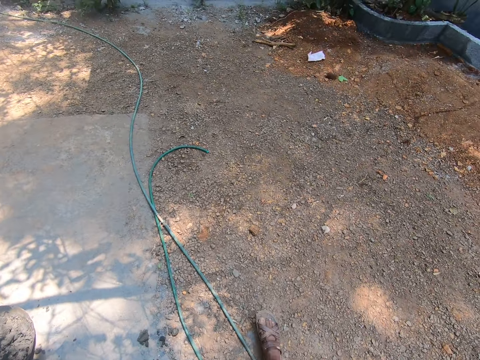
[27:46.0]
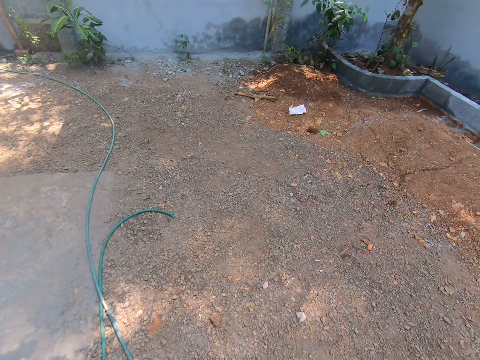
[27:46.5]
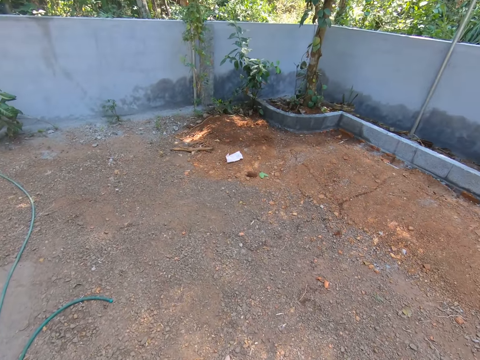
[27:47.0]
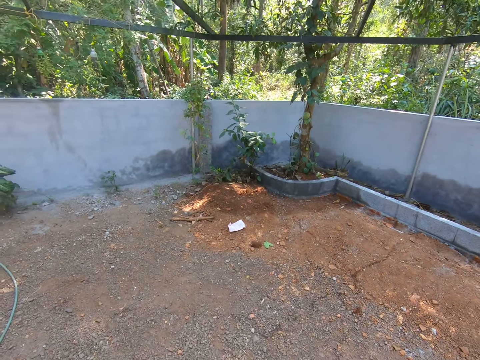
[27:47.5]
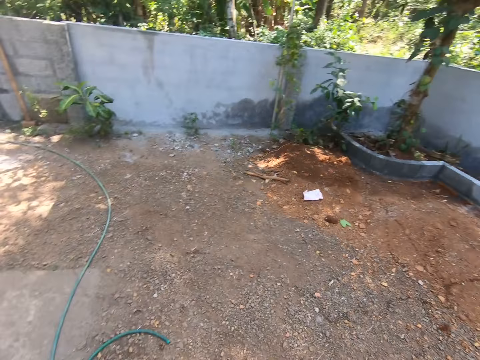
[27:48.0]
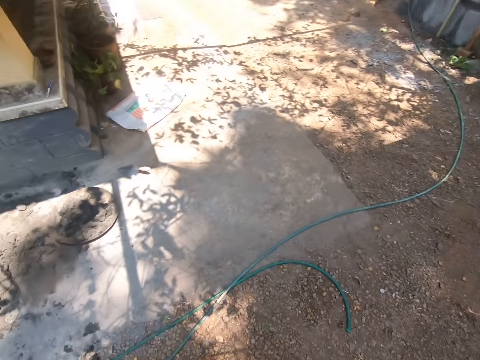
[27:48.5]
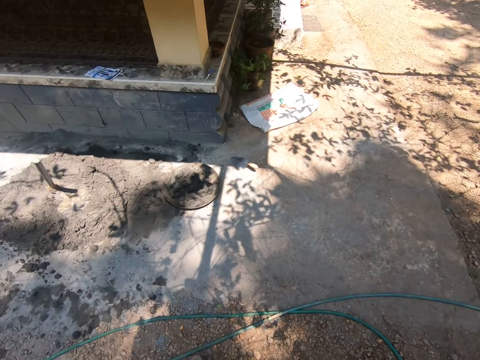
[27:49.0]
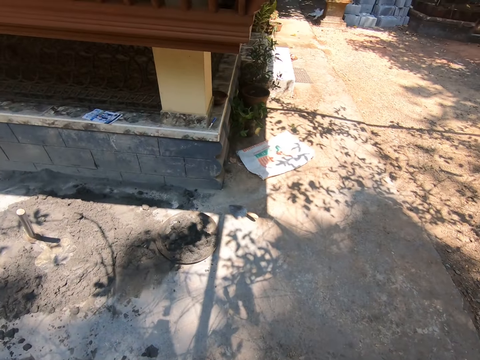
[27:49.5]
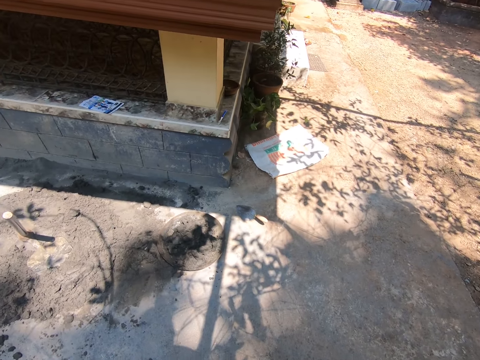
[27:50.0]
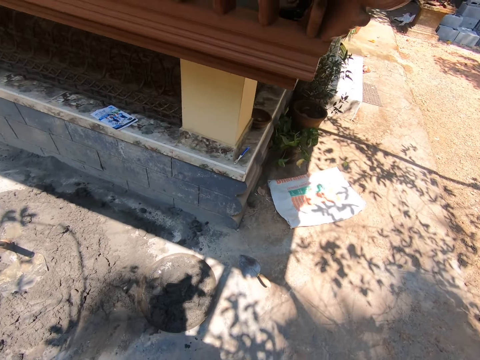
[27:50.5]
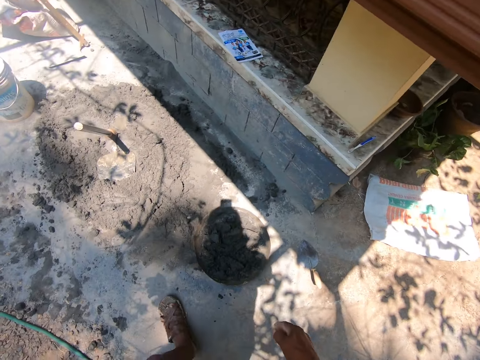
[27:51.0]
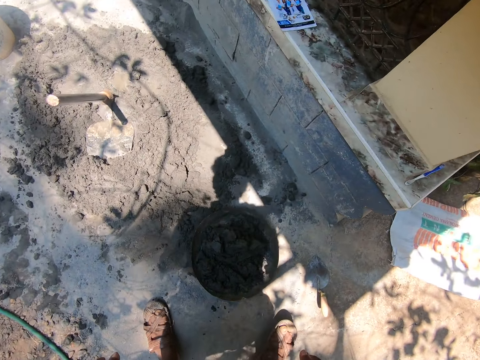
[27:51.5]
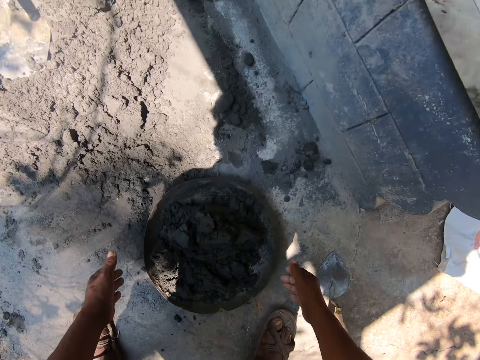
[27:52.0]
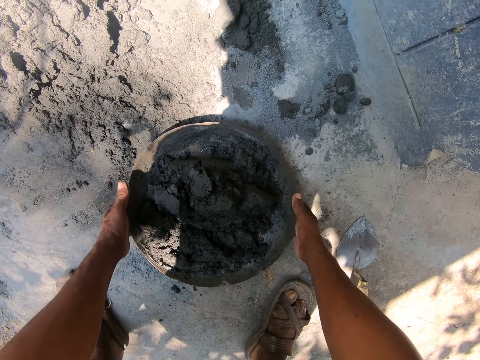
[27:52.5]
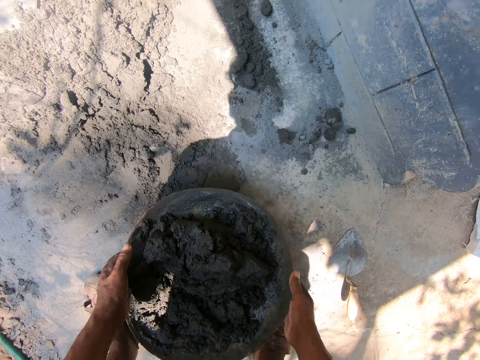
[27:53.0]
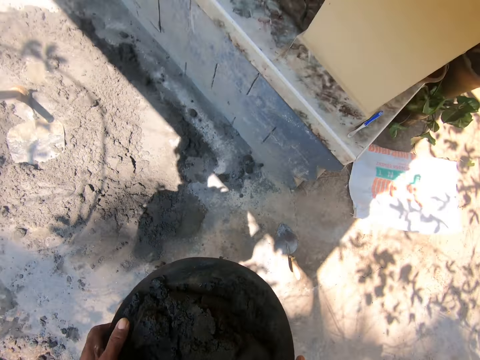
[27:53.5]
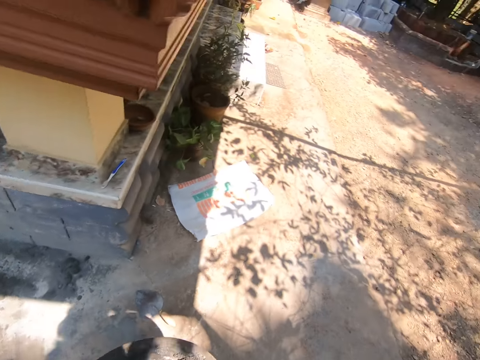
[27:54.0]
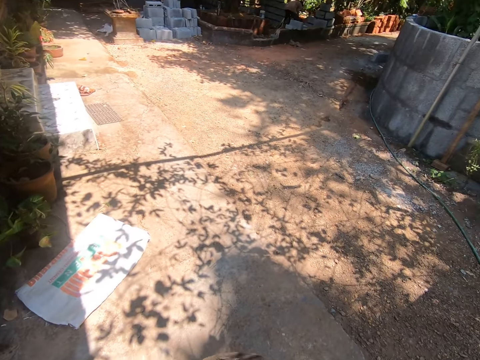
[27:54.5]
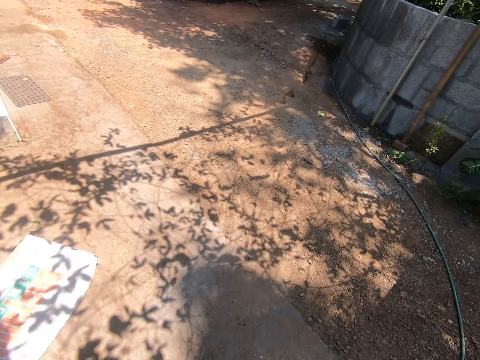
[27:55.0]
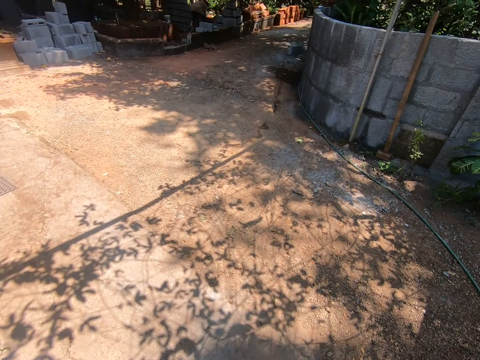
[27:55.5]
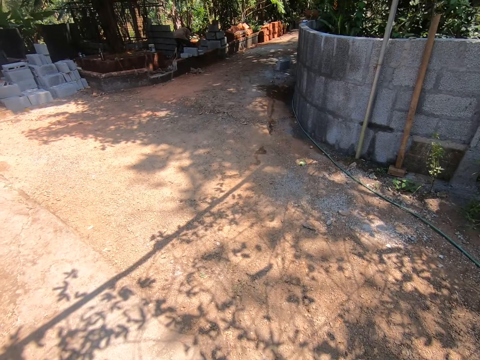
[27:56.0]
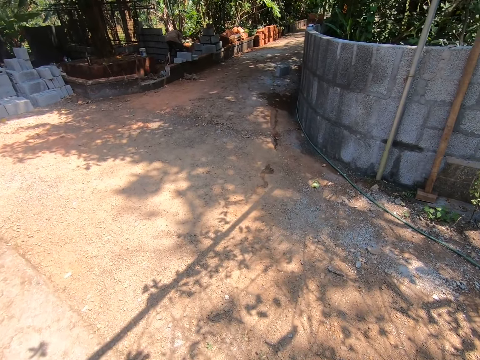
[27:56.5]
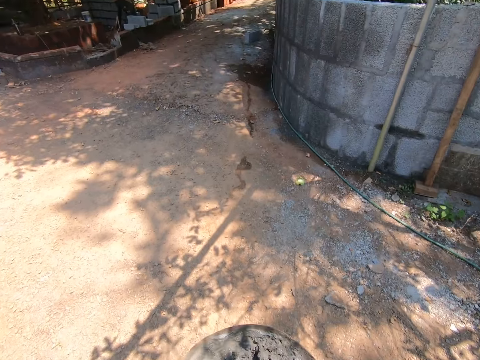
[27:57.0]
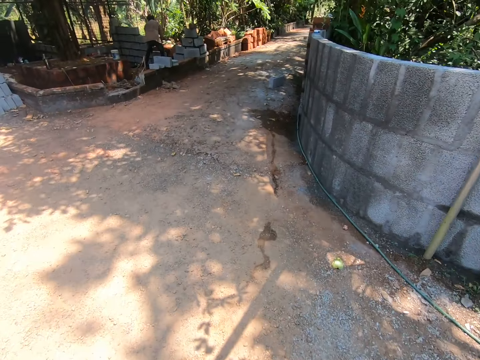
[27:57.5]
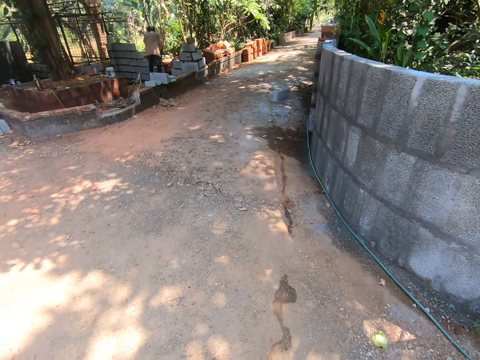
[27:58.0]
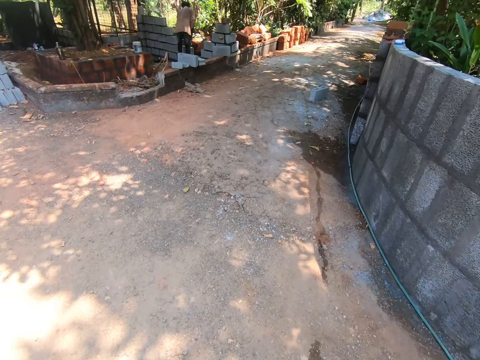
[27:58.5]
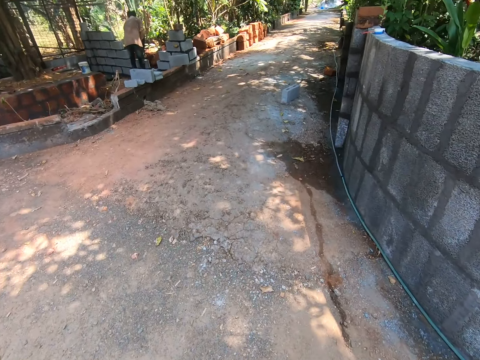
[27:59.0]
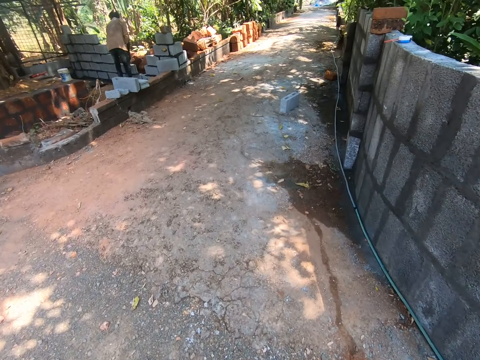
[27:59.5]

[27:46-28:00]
The camera wearer picks up the pan or mortar tray from the floor with both hands. He carries the mortar tray to the house foundation. A man lays blocks.

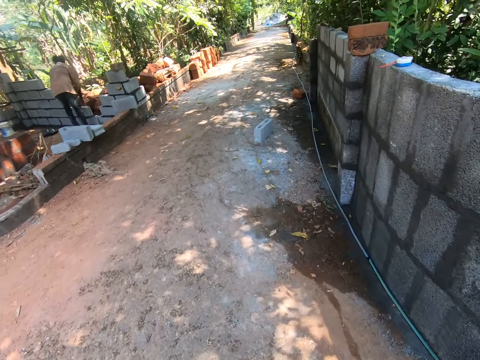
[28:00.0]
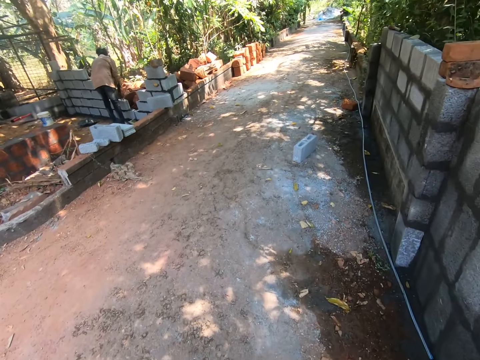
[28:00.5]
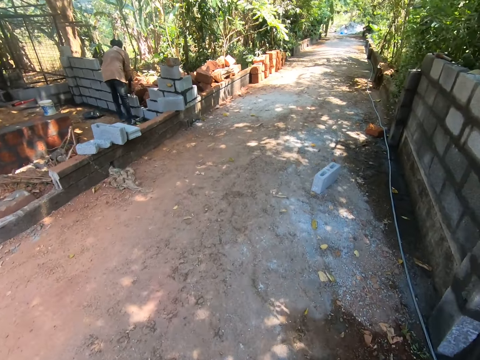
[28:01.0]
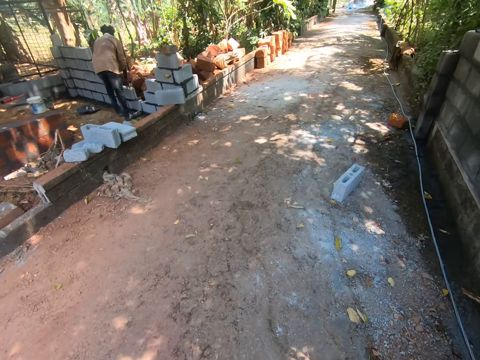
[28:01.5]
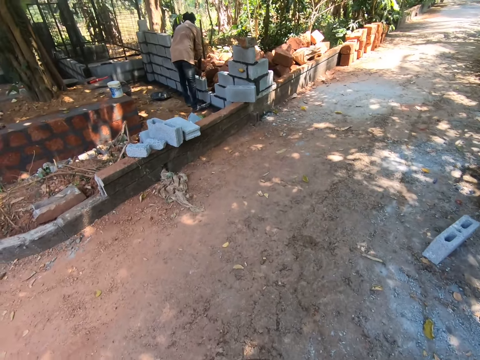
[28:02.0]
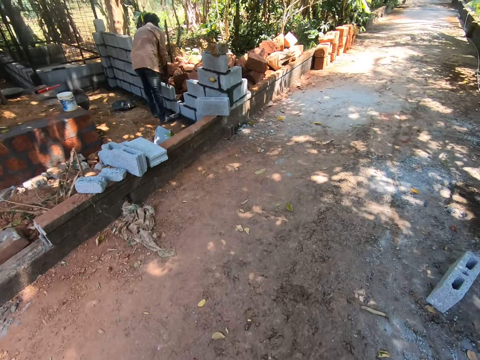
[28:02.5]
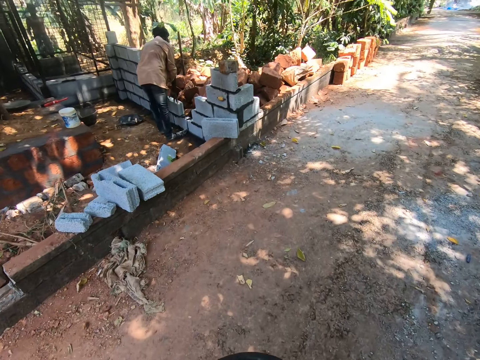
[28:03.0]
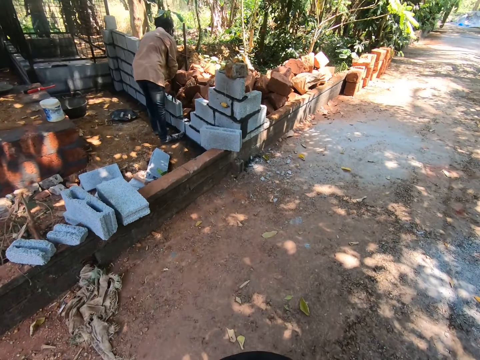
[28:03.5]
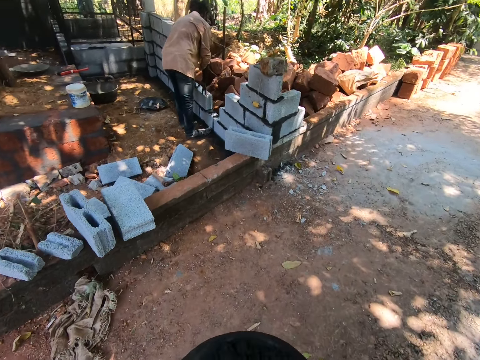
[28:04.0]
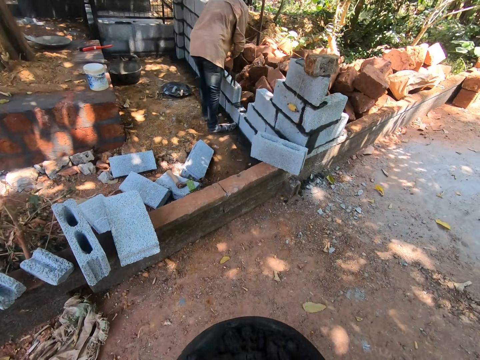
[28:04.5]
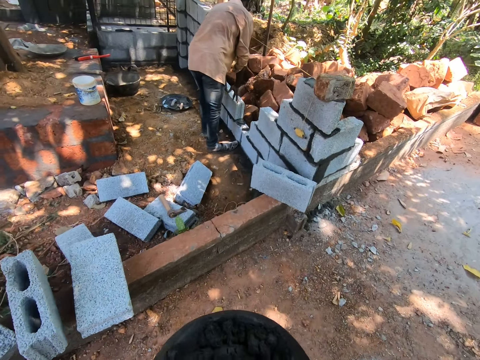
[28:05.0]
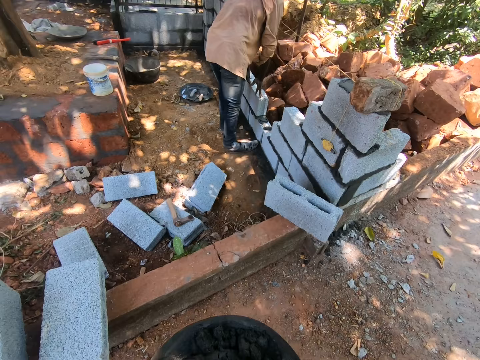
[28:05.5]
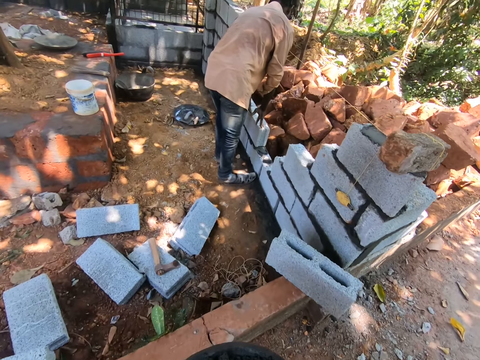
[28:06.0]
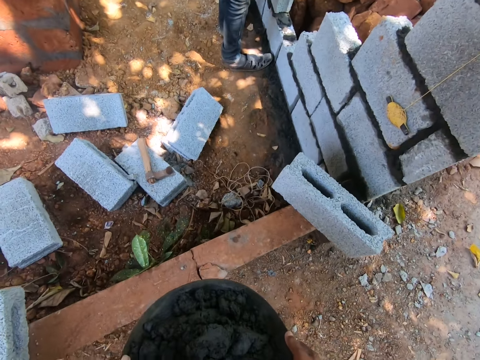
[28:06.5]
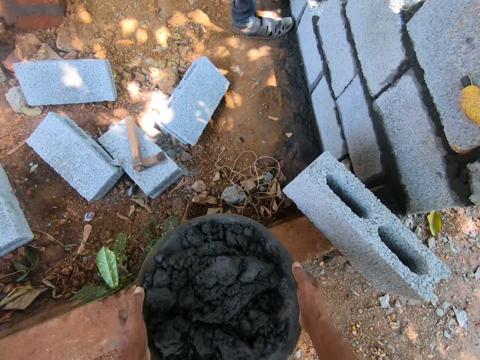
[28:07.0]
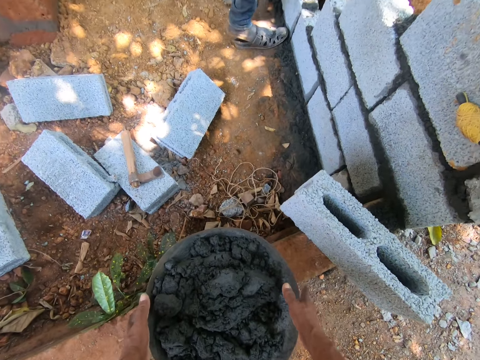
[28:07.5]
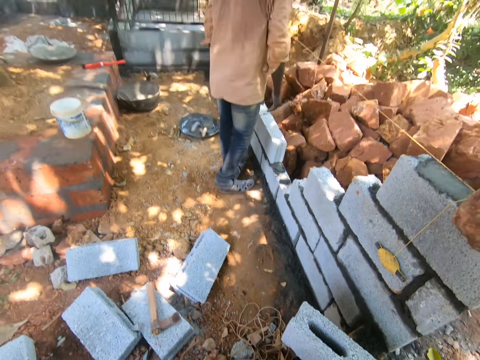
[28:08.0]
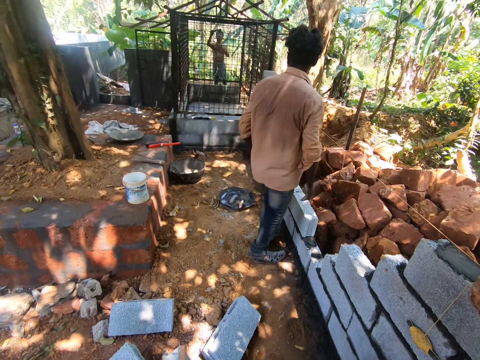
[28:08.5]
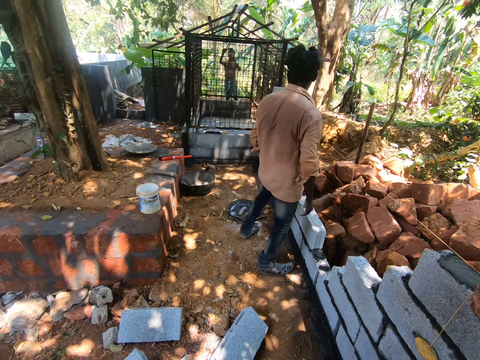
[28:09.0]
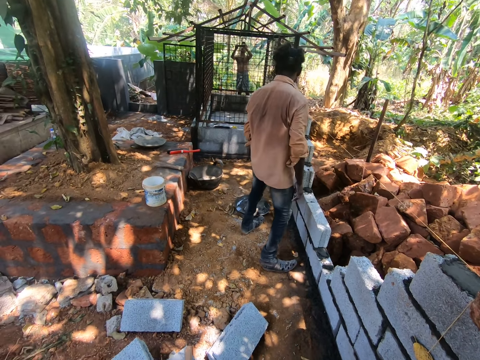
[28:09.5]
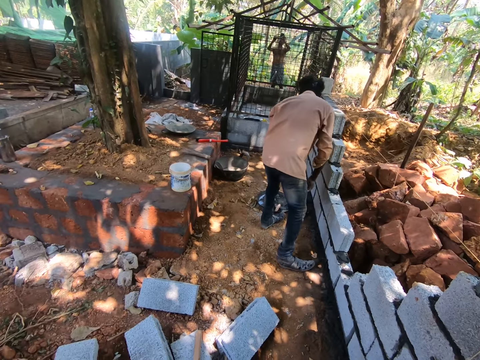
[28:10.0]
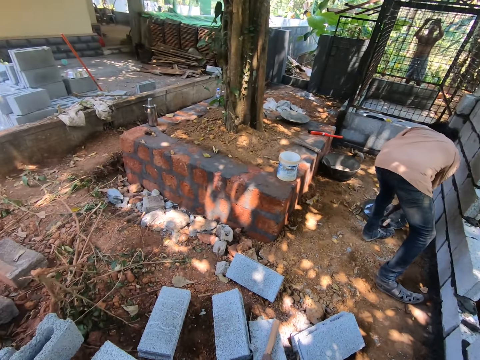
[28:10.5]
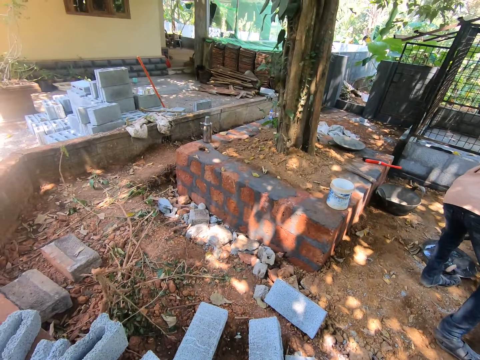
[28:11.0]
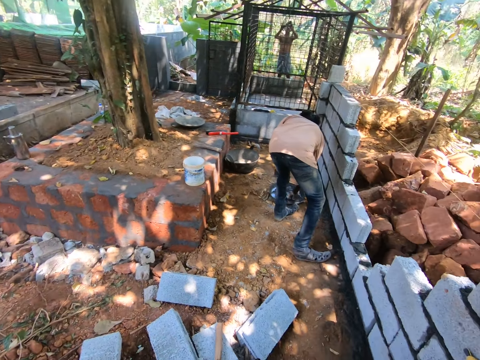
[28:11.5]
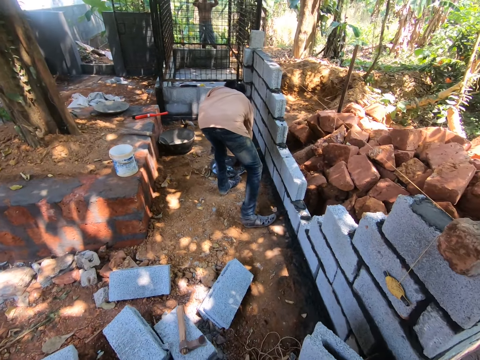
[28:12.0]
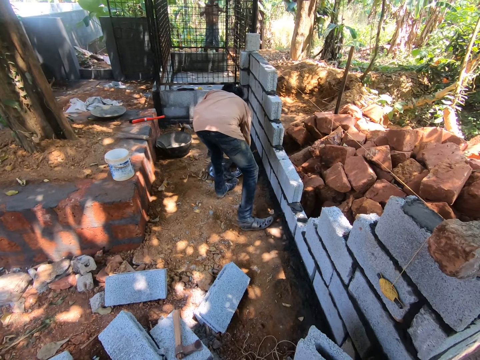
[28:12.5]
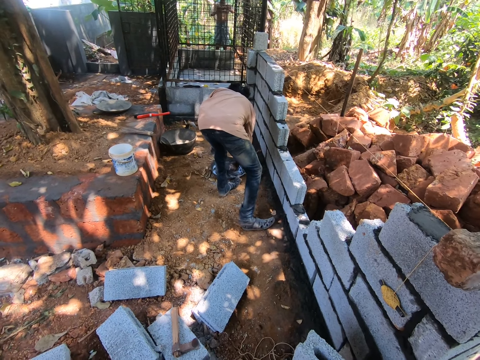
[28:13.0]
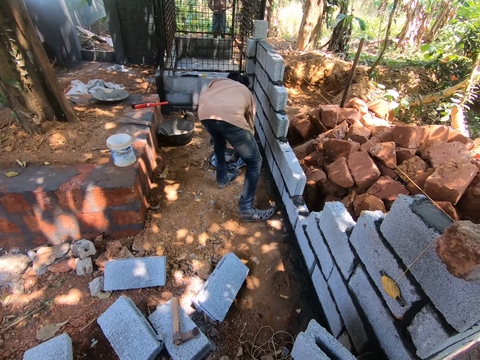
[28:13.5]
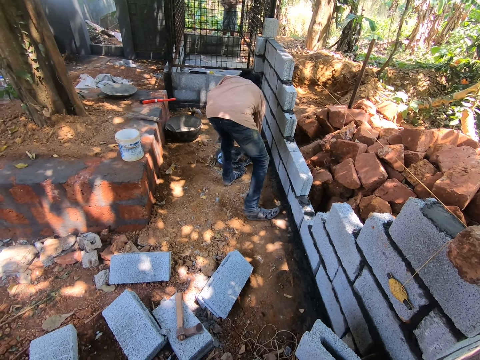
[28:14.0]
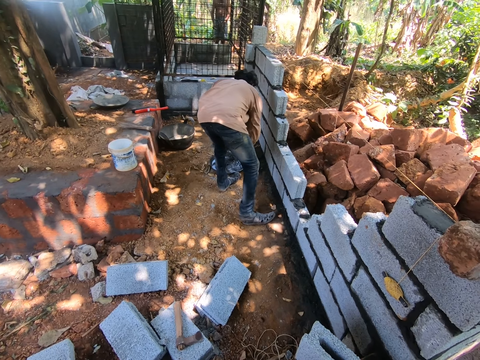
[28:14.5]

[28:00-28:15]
A man smoothens an iron house with sandpaper. The camera wearer converses with the man. They carry the mortar tray or pan to the house foundation. They drop the pan on a fence with both hands. They converse with the man. They look around. The man smoothens the iron house with the sandpaper. Another man takes some mortar from a pan on the floor with a trowel in his right hand. The camera wearer converses with the group of people. They converse with the first man.
